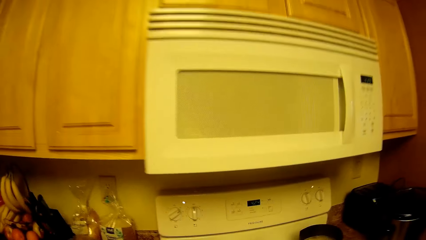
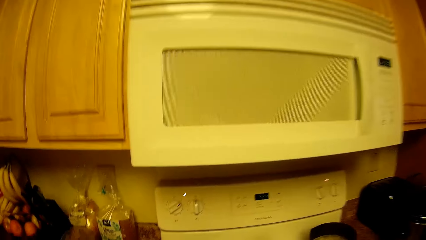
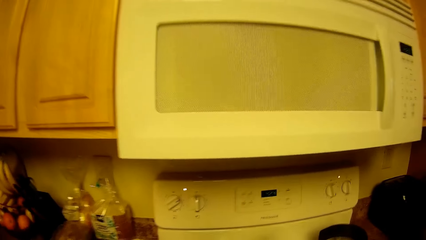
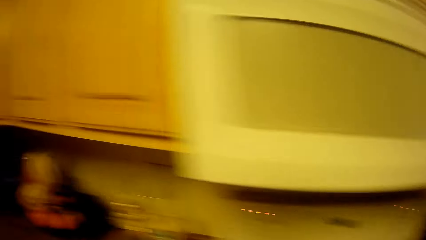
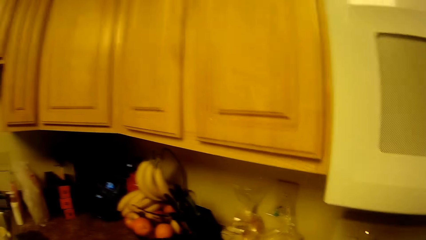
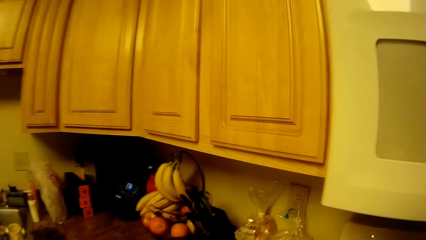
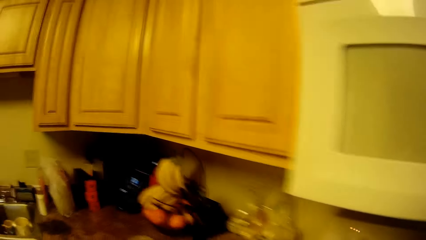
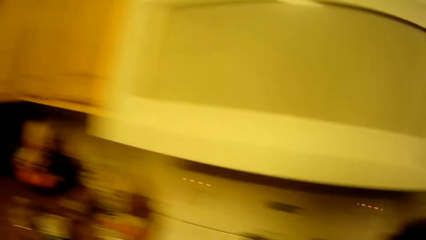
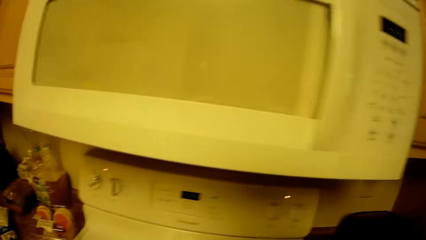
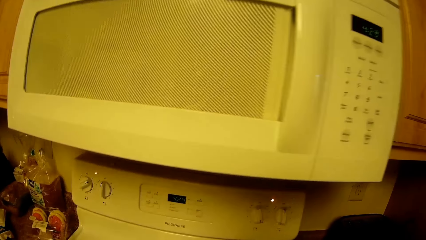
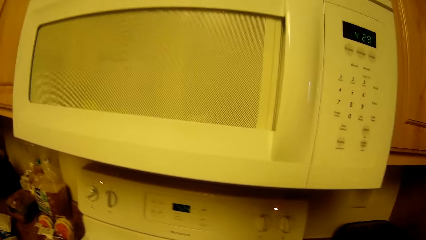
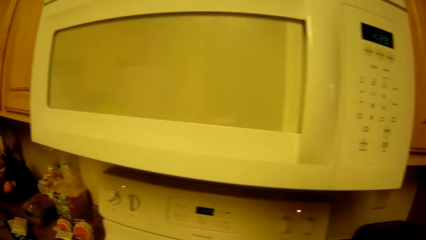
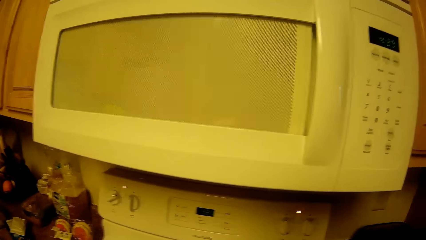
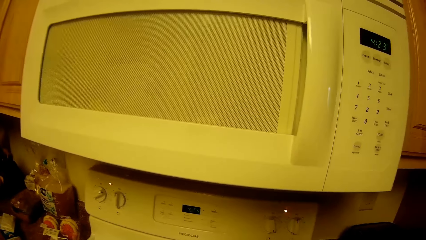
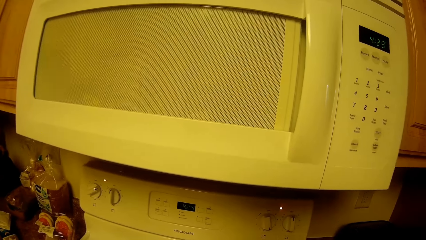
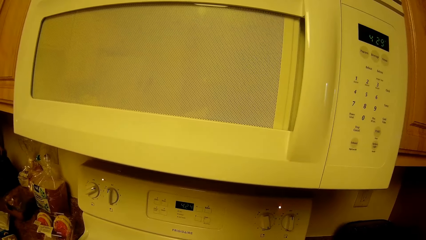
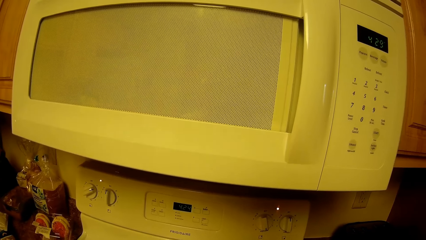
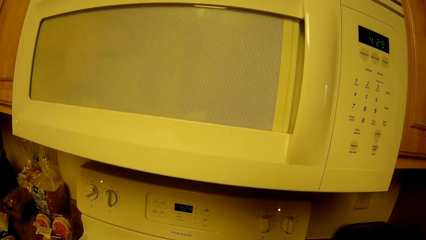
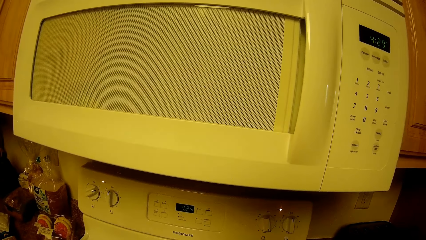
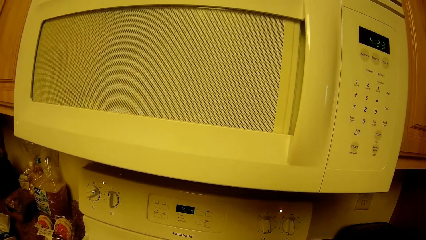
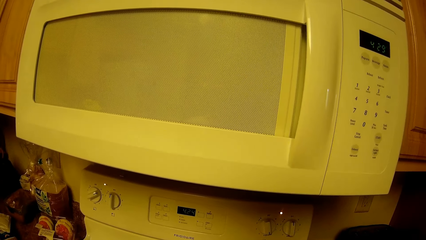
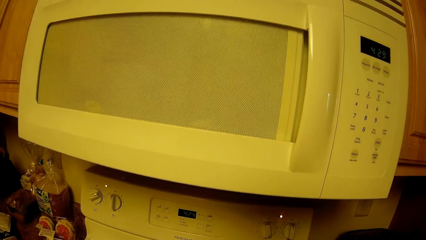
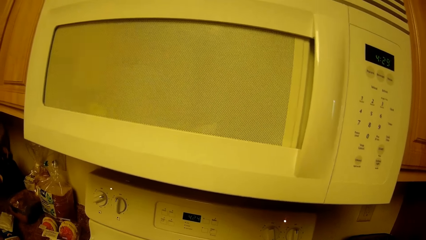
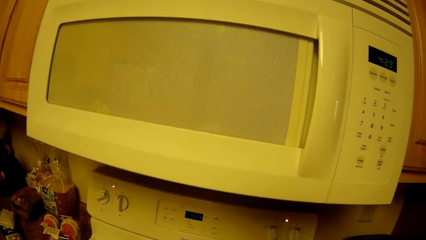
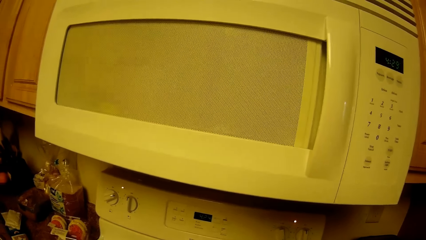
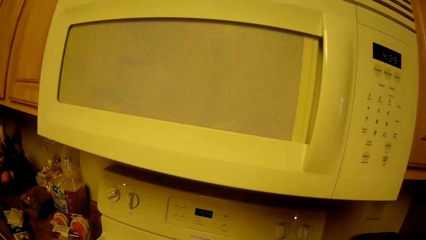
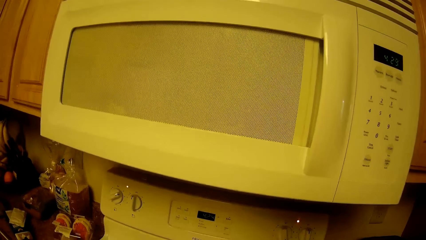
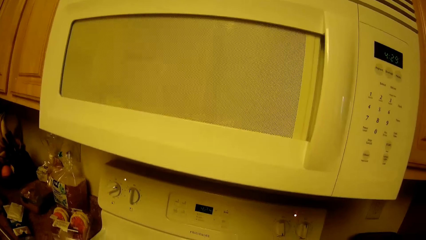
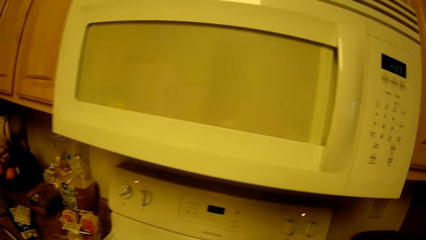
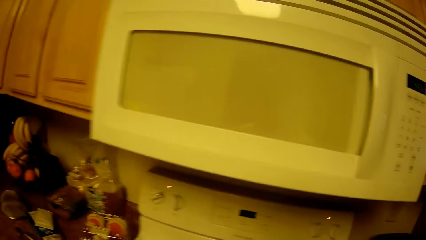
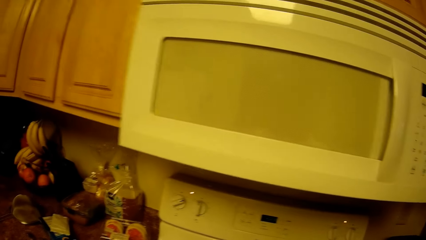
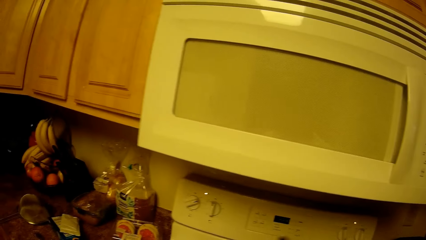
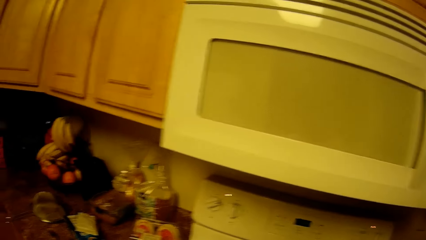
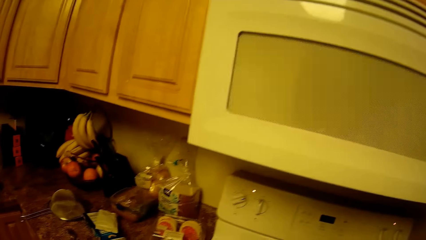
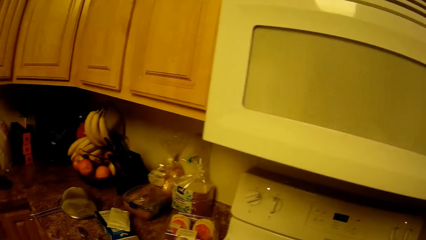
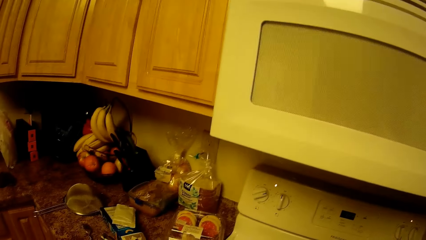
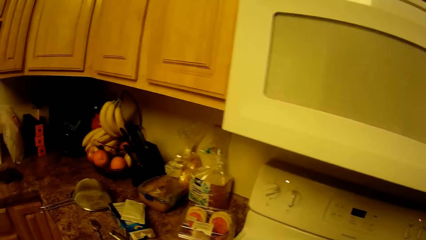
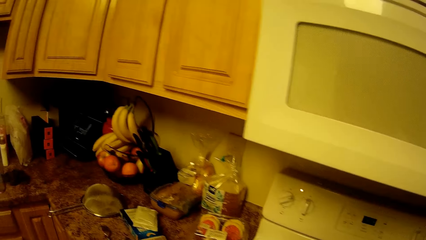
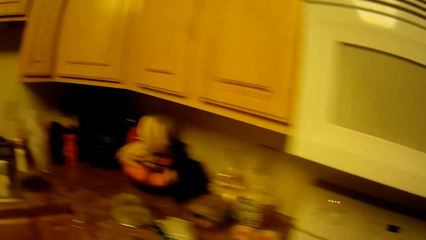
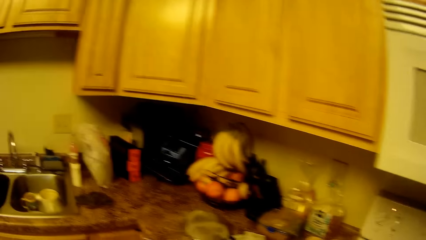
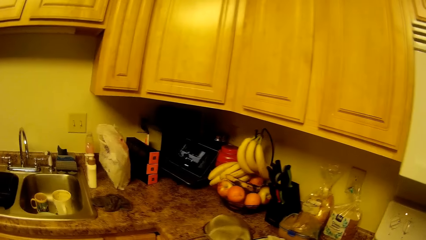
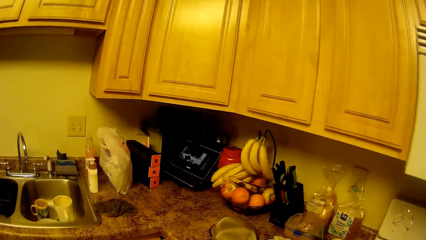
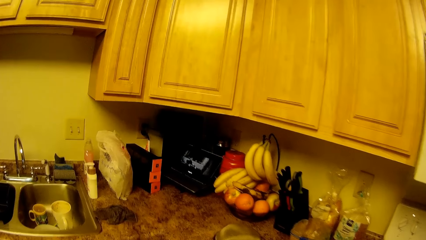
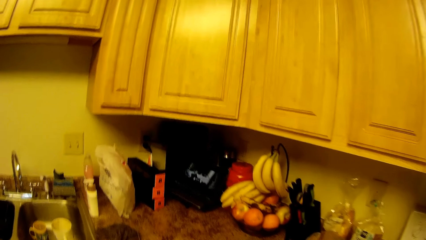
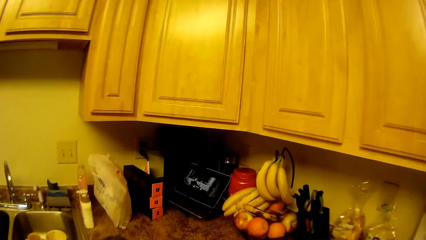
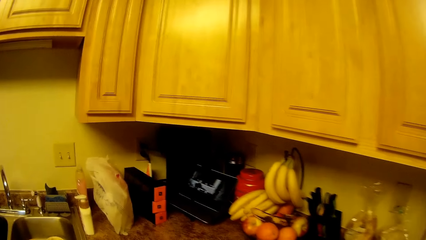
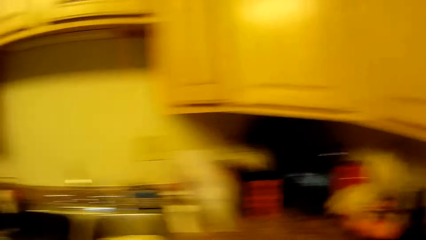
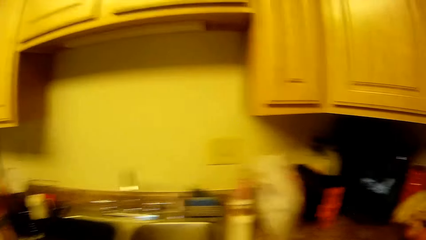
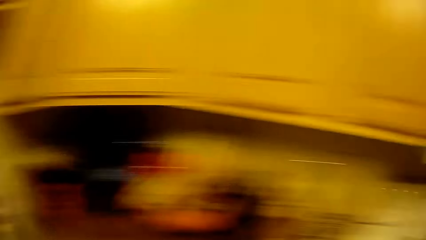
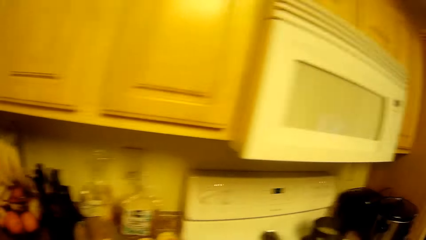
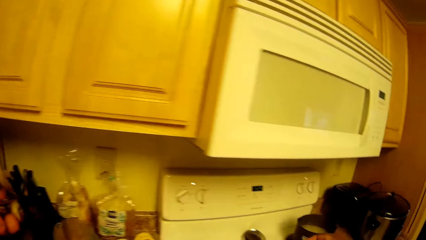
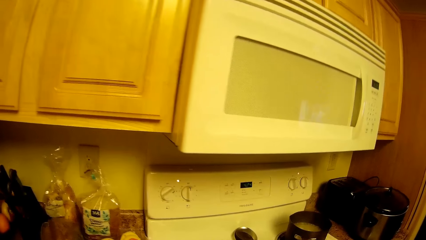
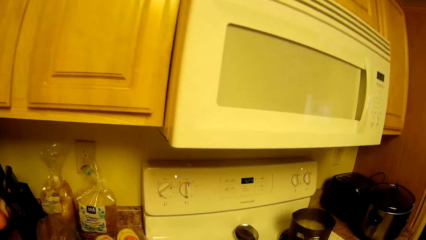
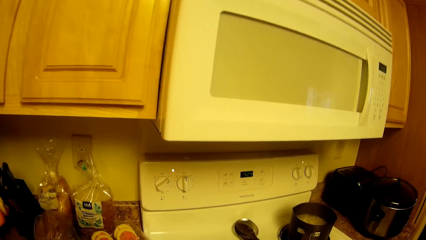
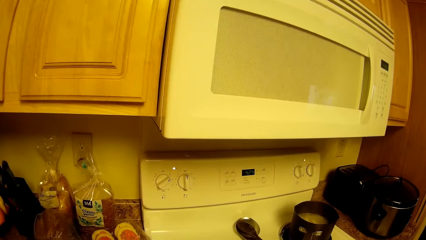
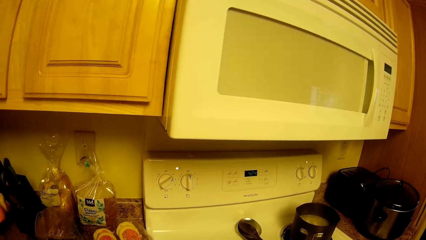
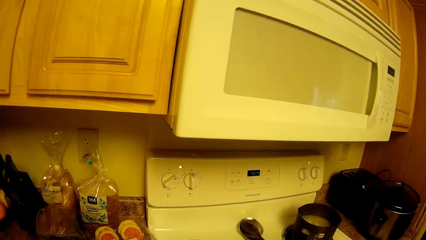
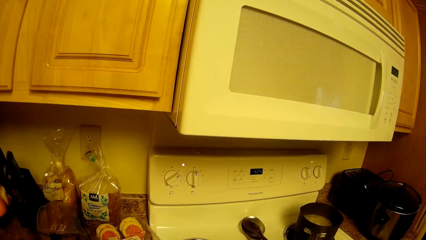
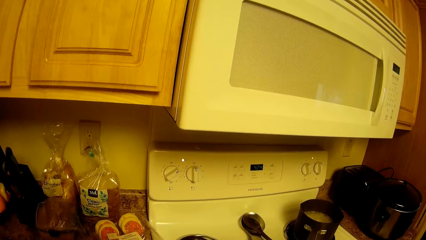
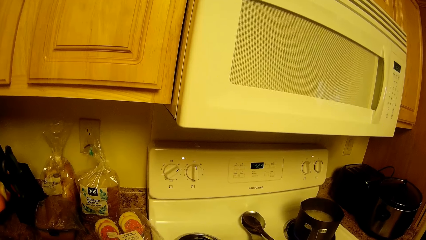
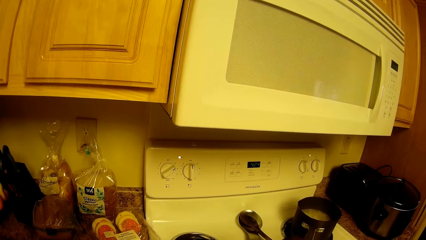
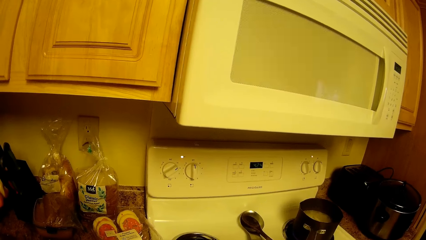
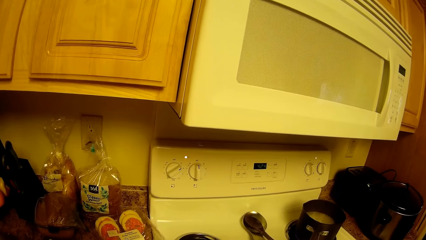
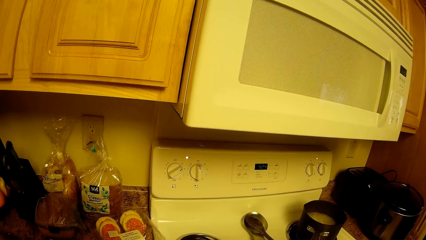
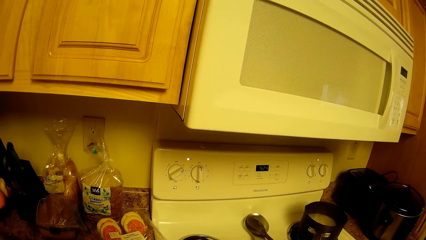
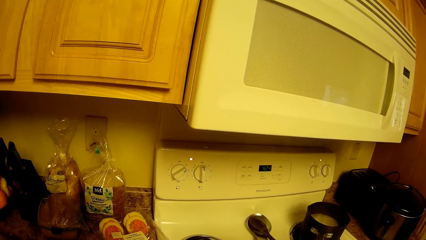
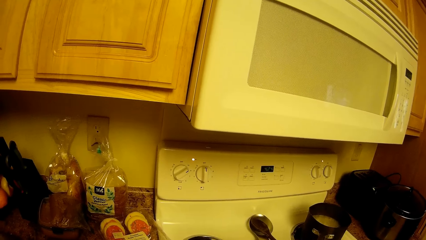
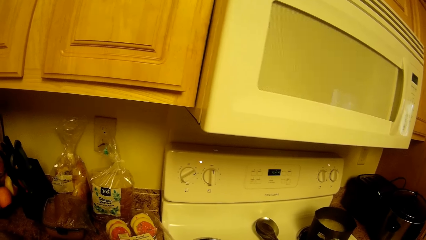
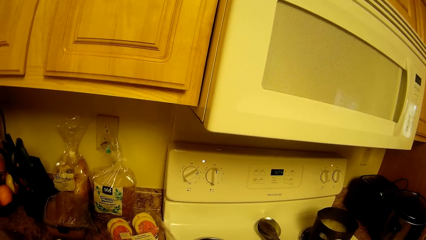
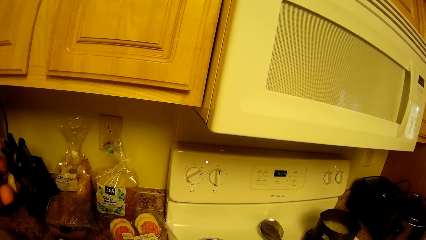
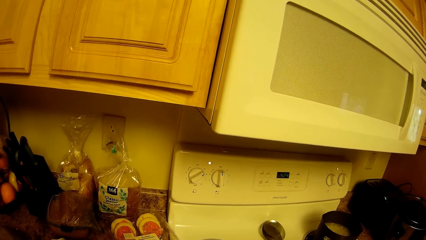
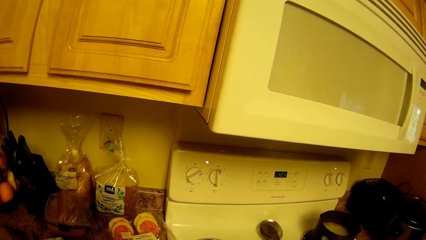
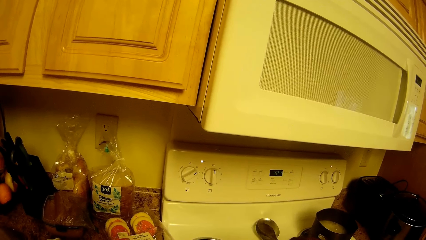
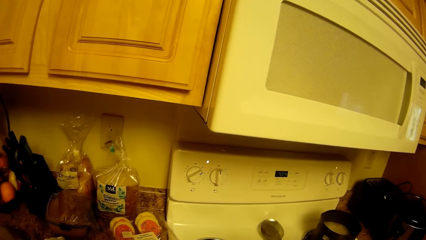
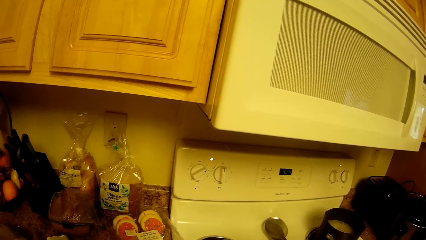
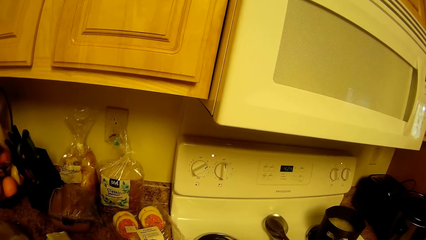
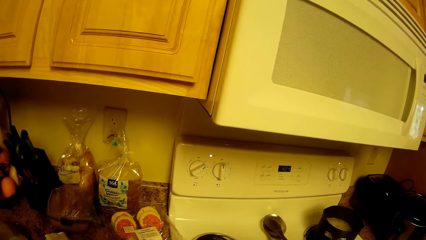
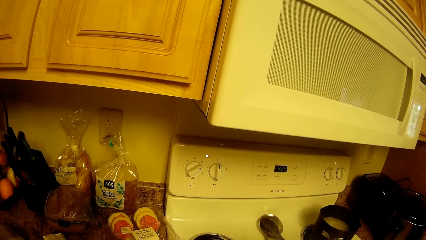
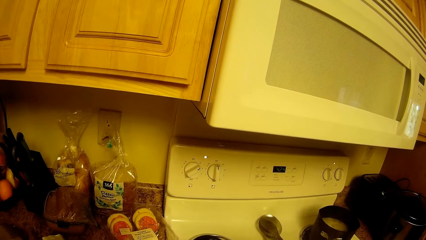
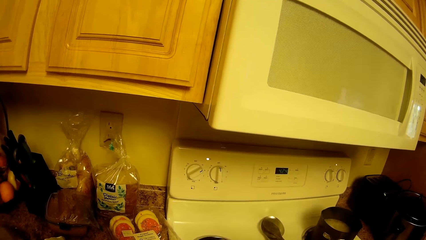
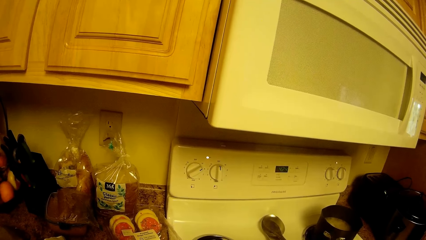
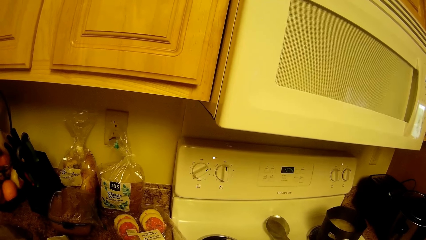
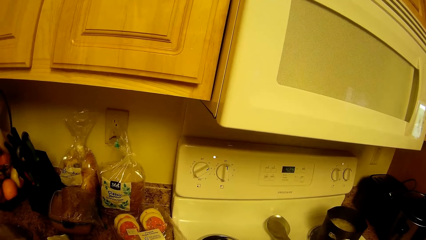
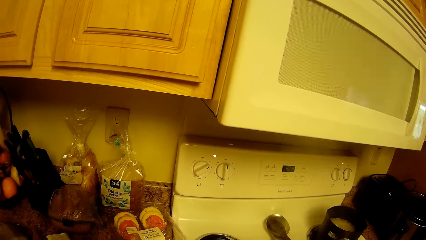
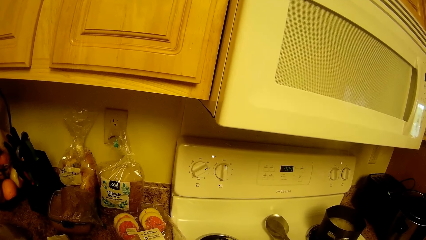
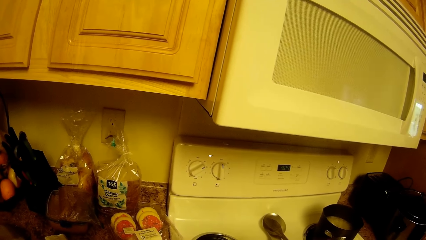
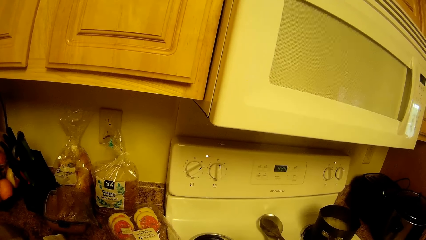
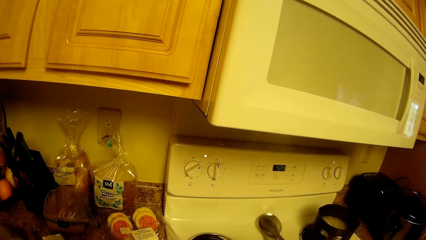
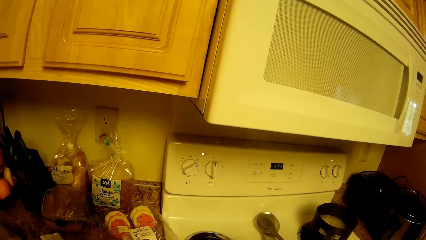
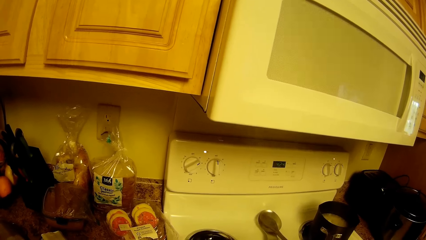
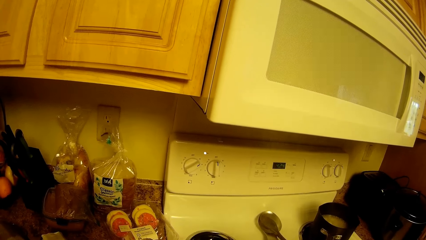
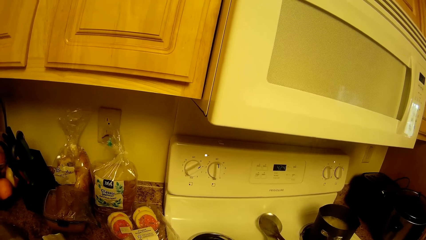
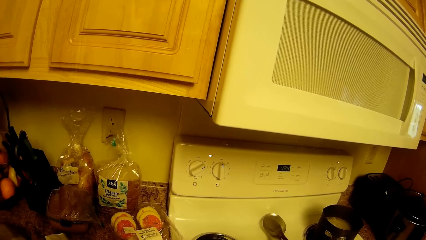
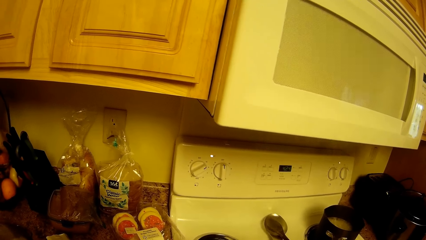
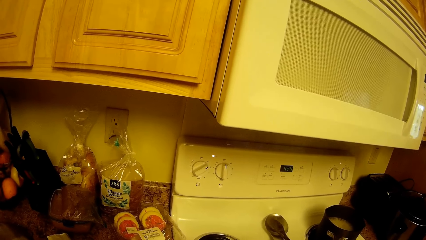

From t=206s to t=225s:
The camera wearer does something on the countertop. They turn around the countertop. They do something on the stove.
